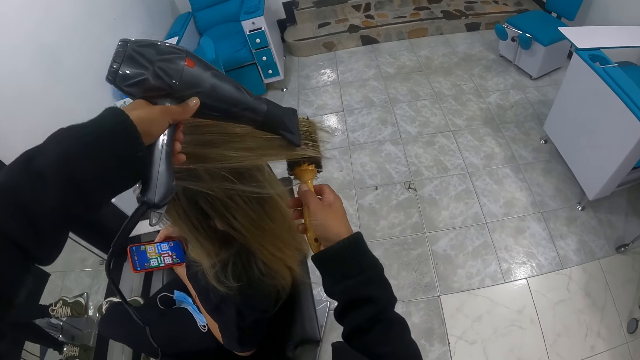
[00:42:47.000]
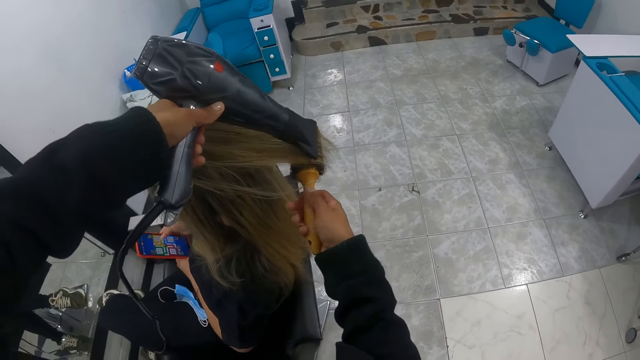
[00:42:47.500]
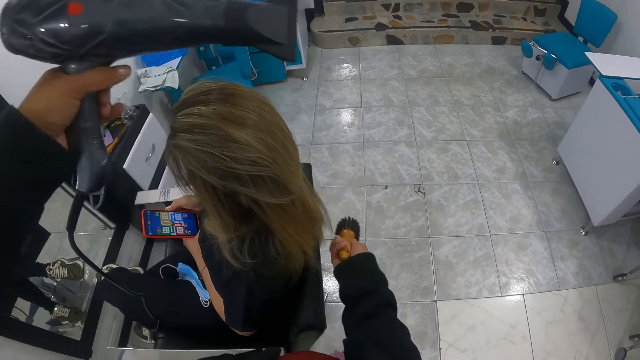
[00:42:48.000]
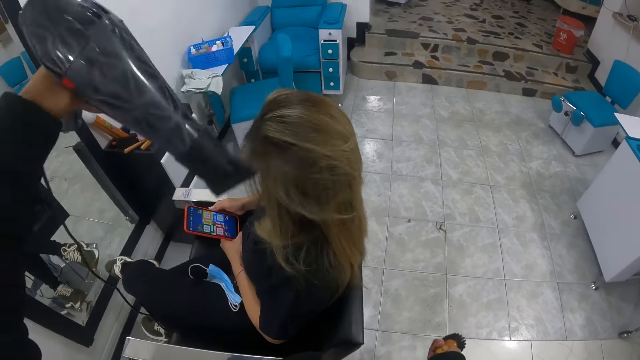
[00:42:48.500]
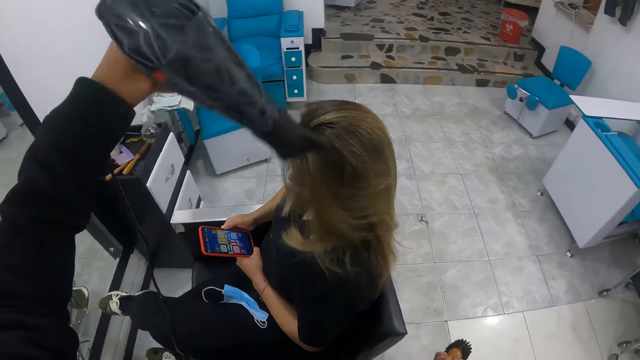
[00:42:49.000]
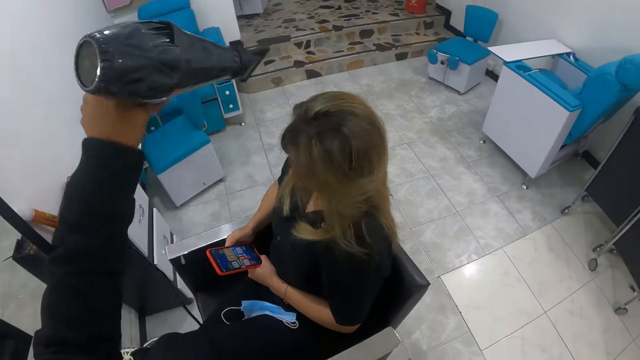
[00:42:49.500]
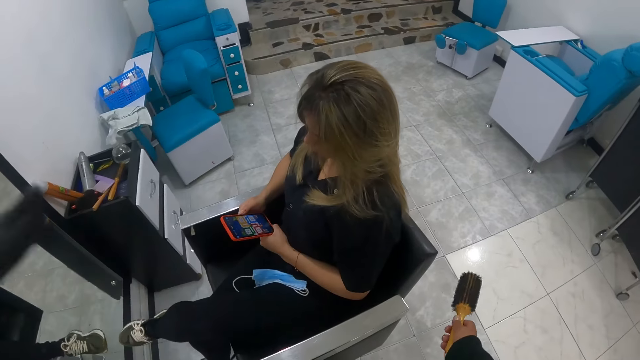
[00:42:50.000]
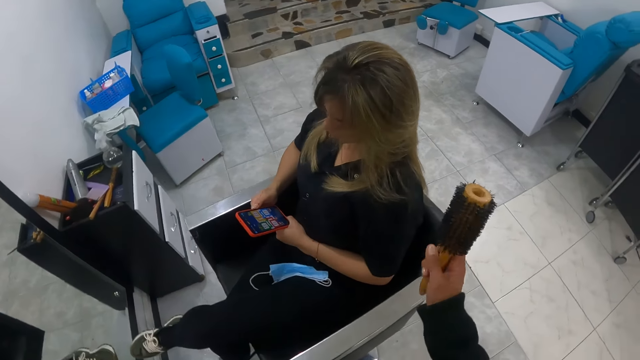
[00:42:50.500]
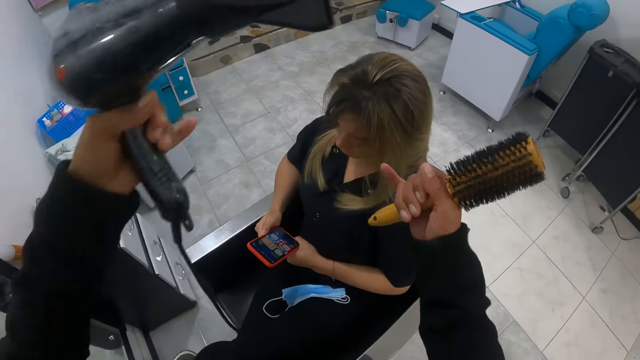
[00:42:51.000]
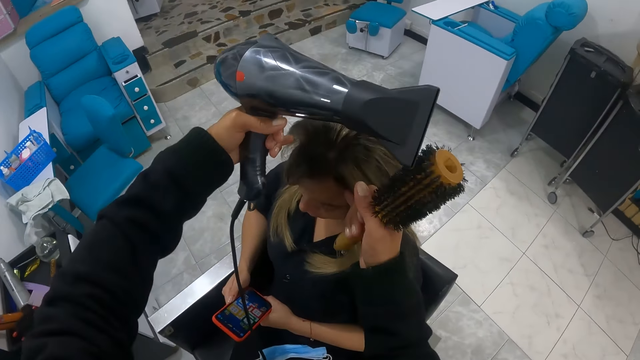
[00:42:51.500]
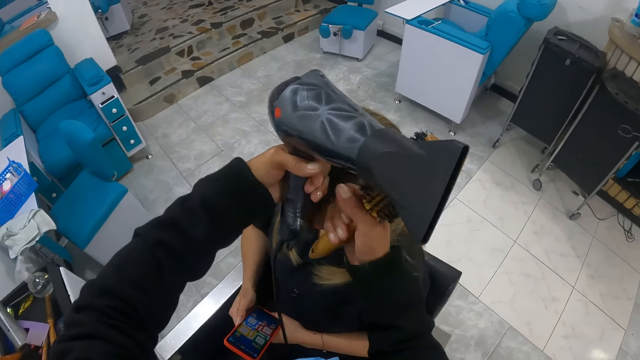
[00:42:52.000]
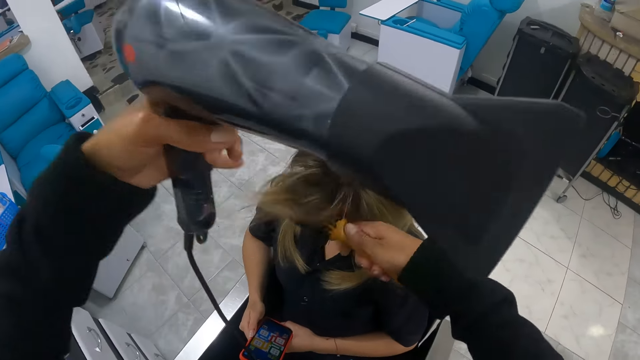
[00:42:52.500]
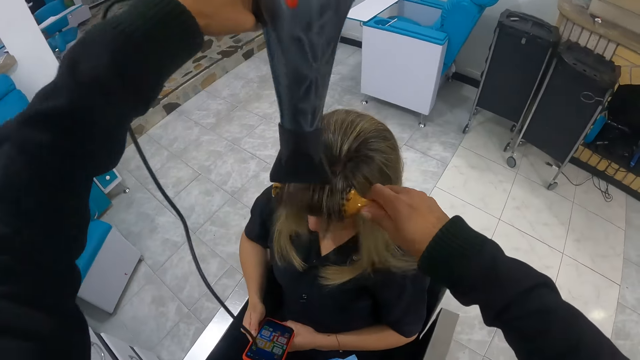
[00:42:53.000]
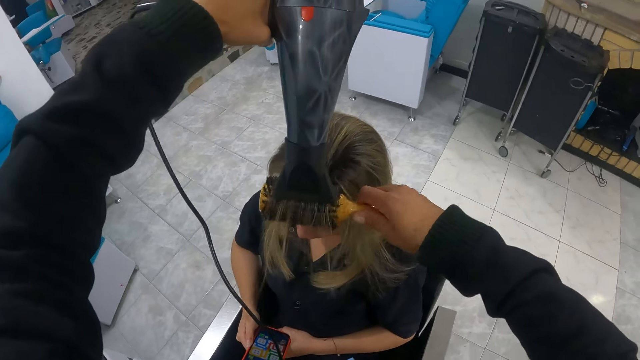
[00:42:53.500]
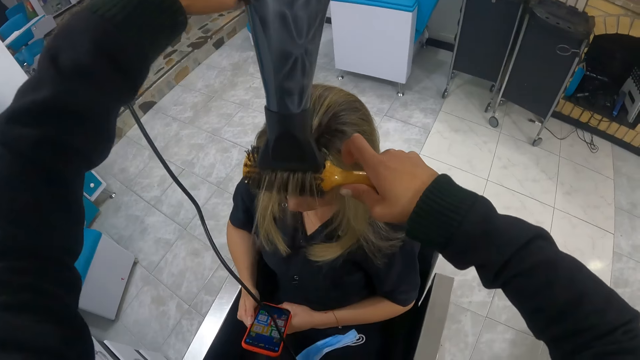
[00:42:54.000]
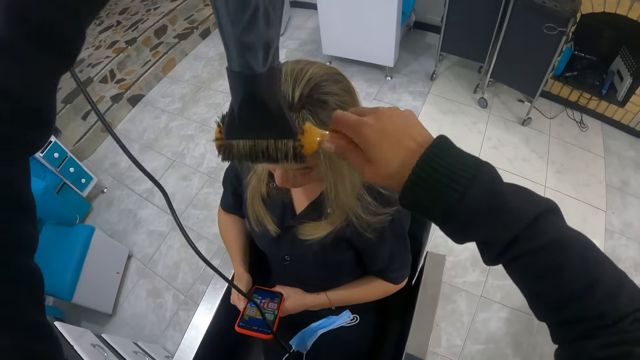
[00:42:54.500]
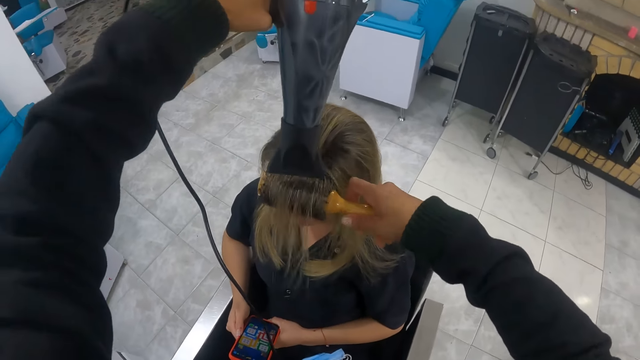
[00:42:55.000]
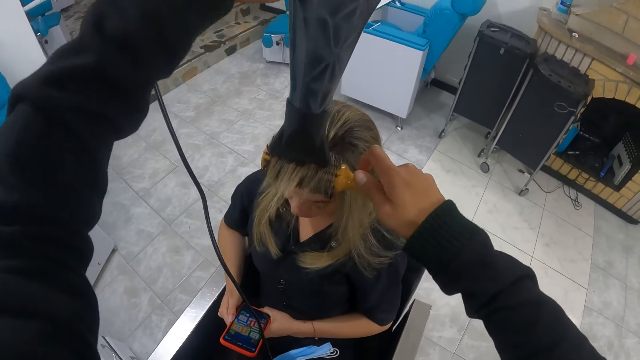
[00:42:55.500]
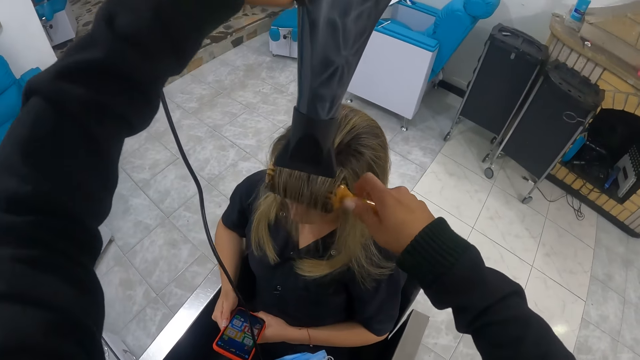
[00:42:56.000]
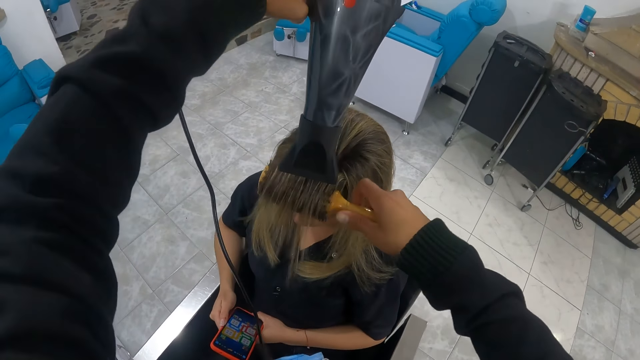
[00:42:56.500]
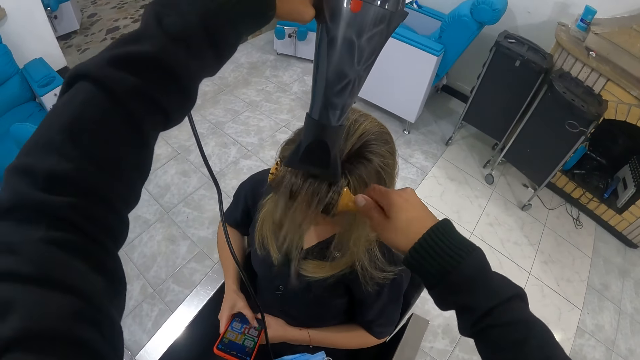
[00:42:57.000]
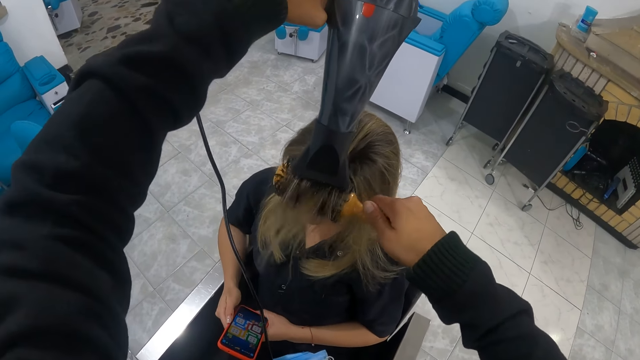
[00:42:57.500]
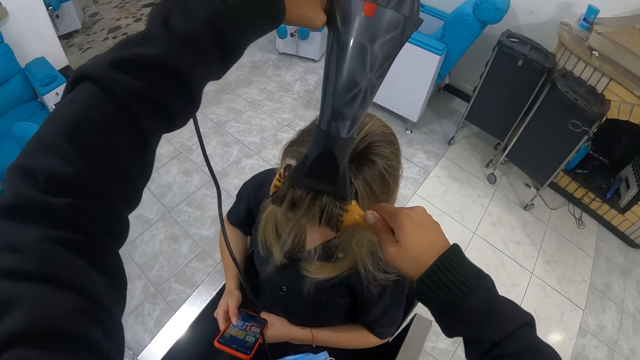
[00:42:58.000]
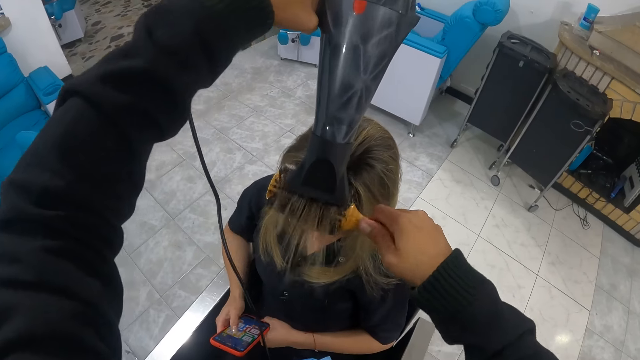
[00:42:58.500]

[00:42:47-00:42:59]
The camera wearer blows the woman's hair with the hair dryer in her left hand. She brushes the woman's hair with the hair brush and the hair dryer in her hands. She straightens the woman's hair with the hair dryer.

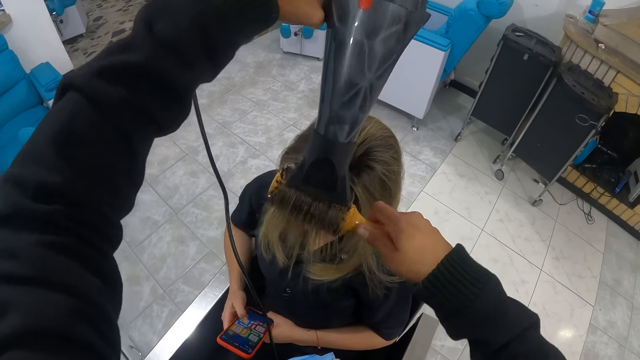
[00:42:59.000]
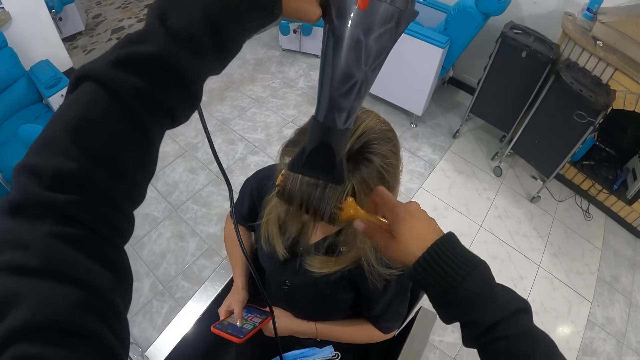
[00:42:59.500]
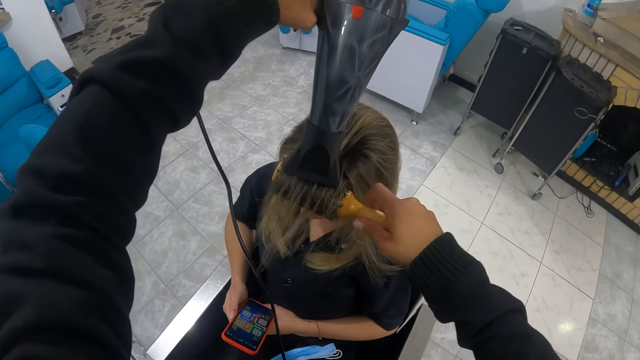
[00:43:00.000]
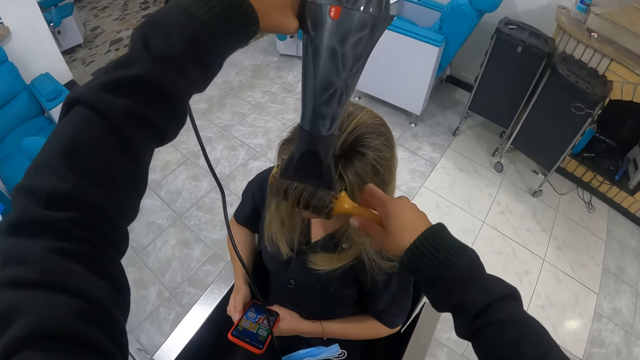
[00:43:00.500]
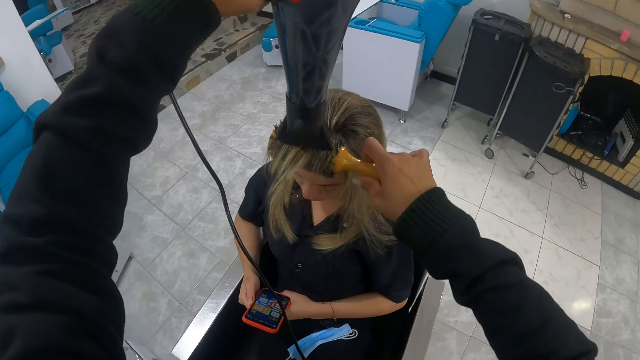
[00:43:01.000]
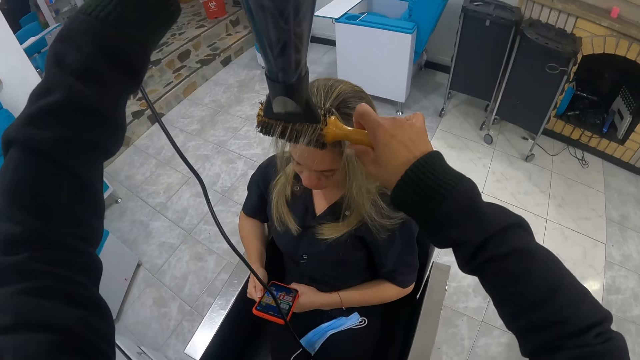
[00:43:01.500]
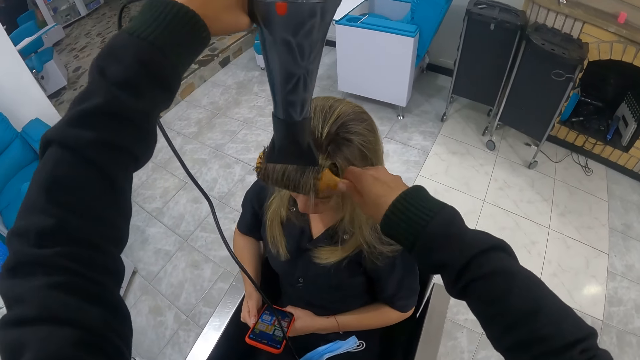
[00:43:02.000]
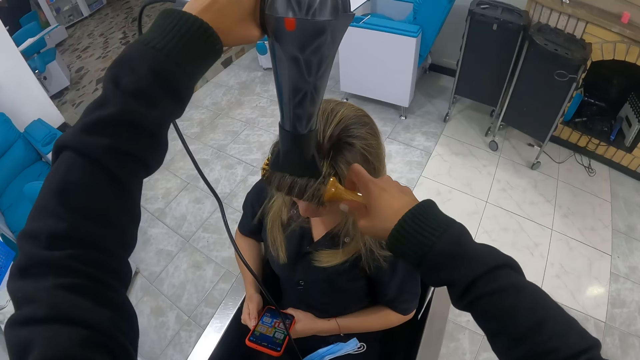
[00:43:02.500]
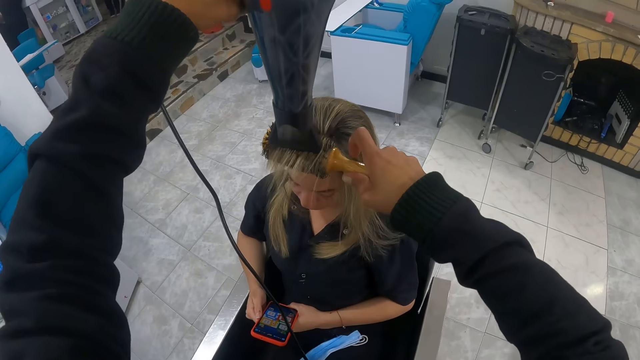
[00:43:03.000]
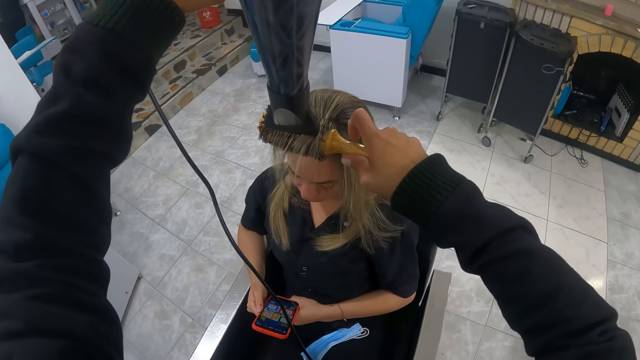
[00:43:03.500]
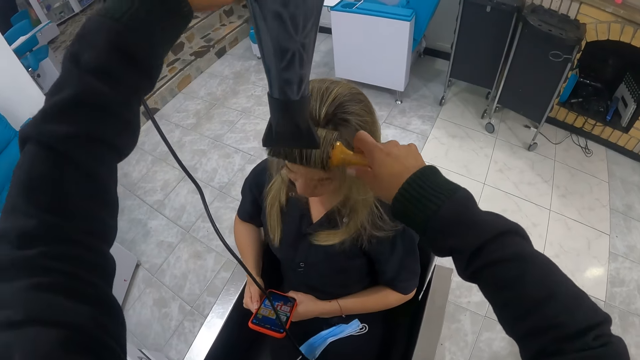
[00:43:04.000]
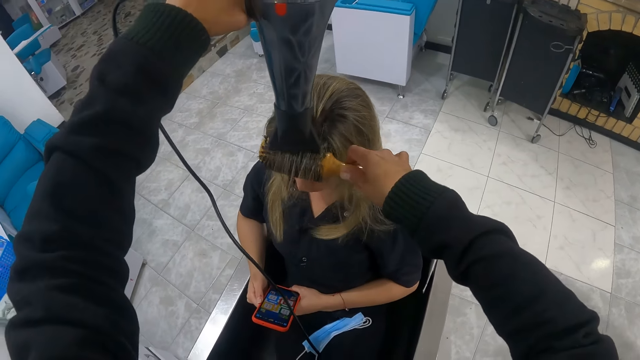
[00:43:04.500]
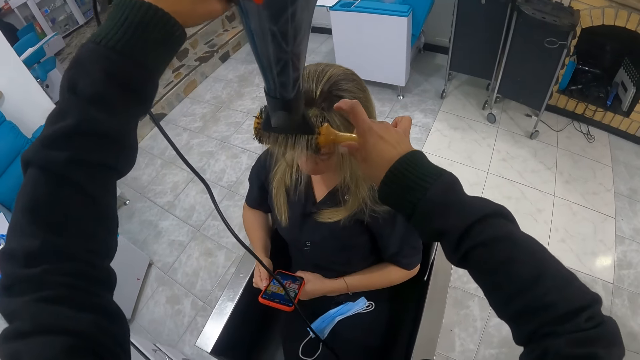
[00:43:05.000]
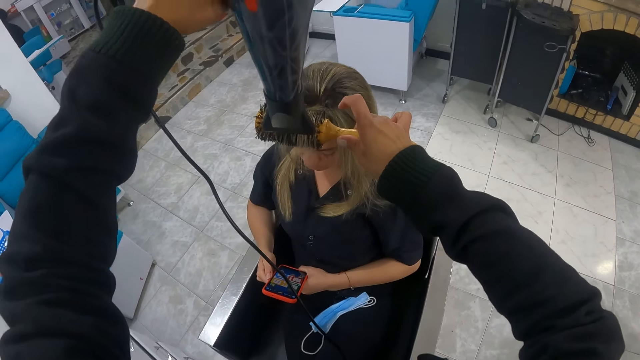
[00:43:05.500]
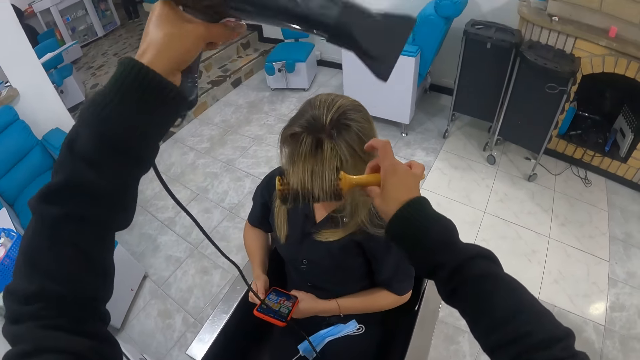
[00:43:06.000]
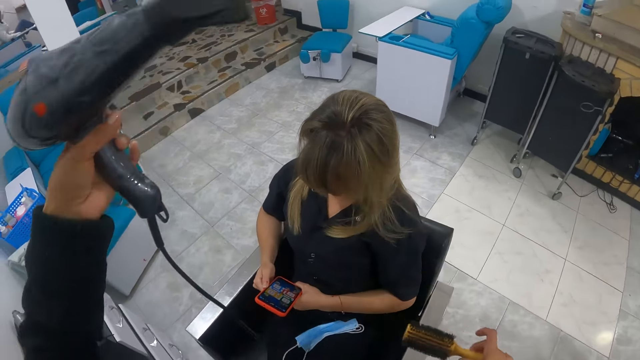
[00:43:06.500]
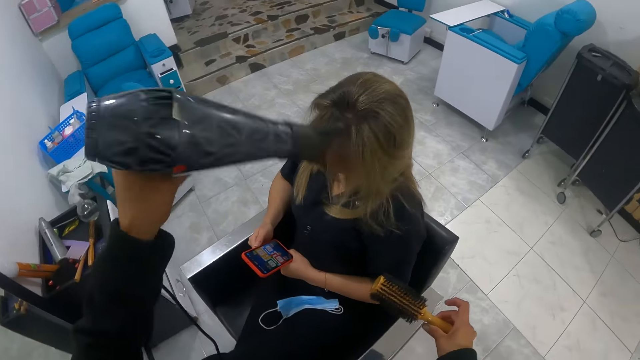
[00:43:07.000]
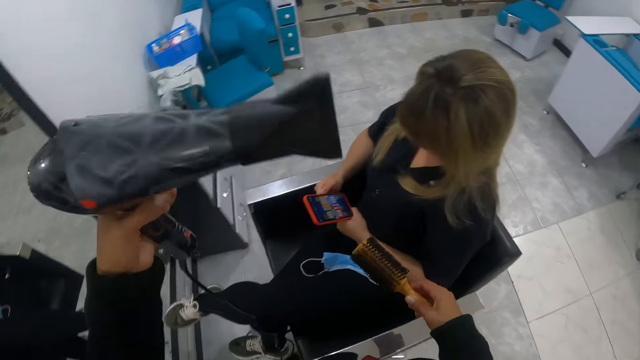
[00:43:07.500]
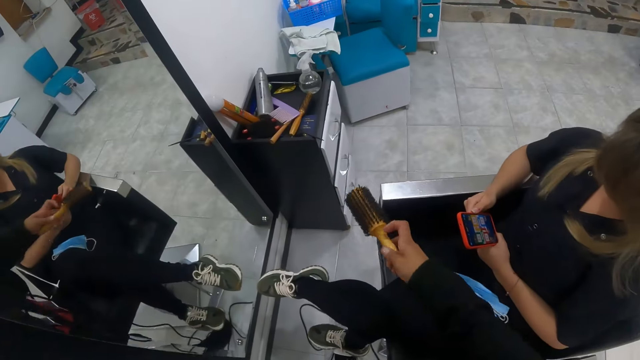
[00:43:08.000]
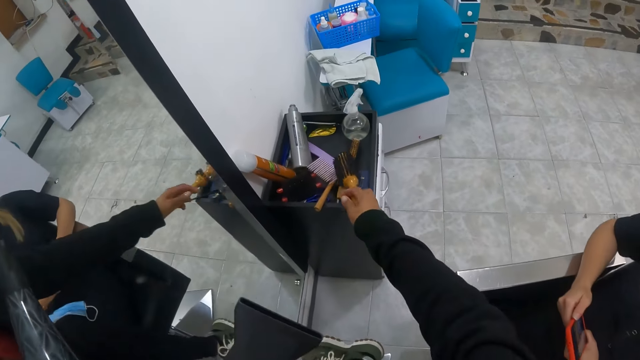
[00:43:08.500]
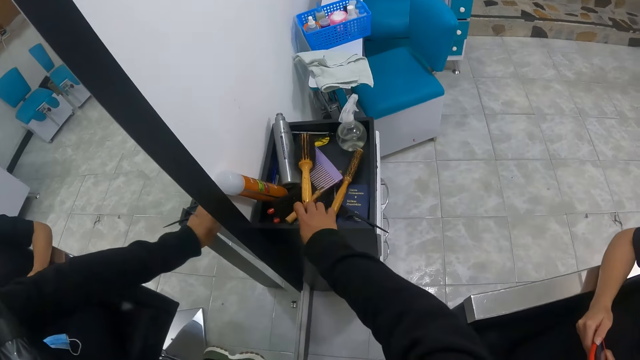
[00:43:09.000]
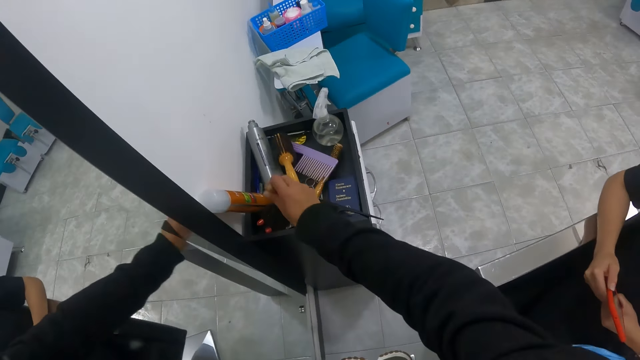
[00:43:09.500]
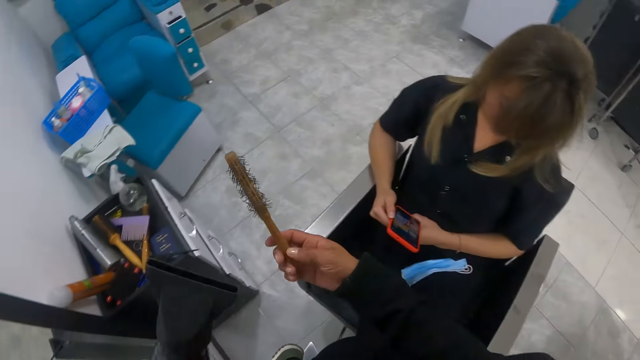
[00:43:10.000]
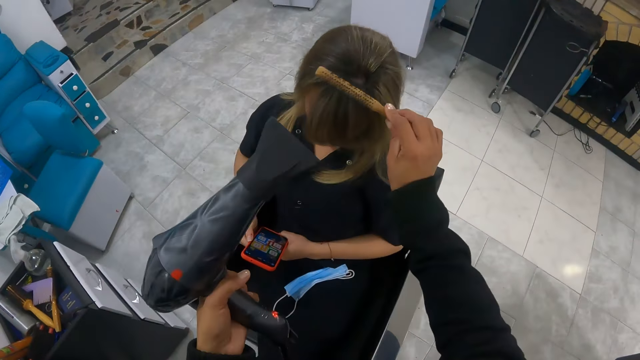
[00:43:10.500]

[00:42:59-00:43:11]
The camera wearer drops the hair brush on the top of a drawer with her right hand. She picks a small brush from the top of the drawer.
